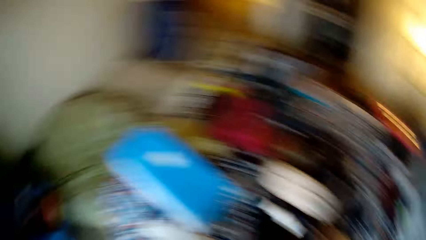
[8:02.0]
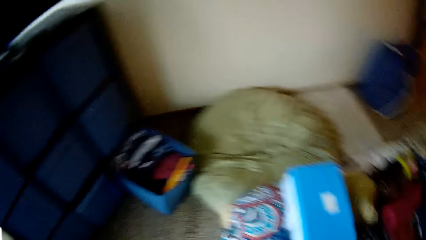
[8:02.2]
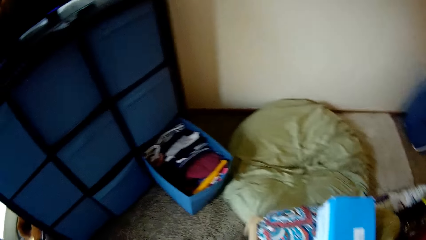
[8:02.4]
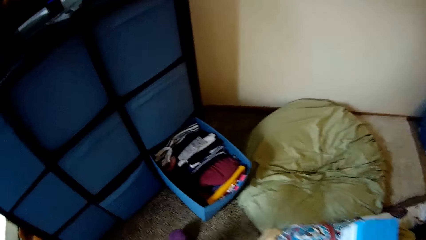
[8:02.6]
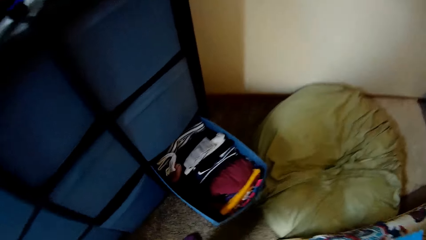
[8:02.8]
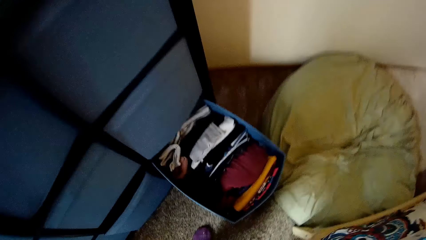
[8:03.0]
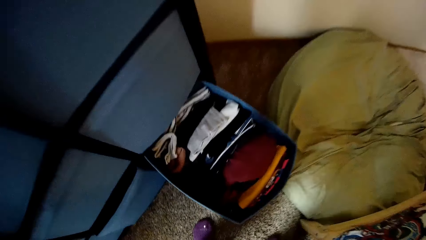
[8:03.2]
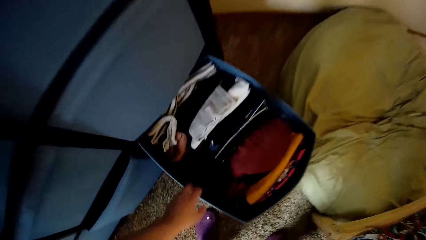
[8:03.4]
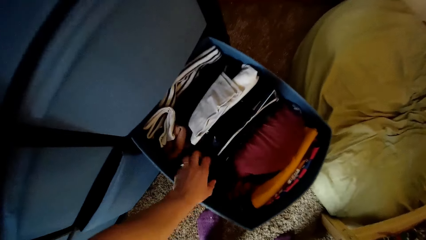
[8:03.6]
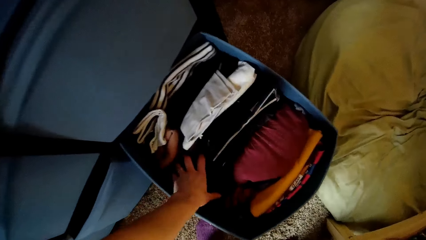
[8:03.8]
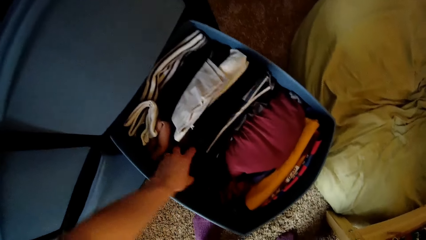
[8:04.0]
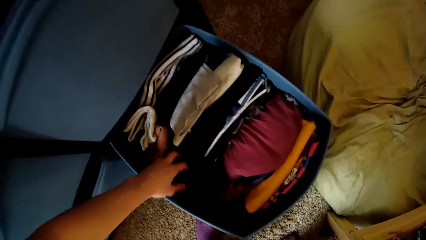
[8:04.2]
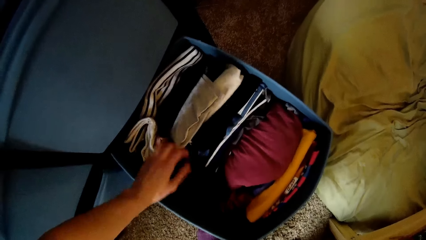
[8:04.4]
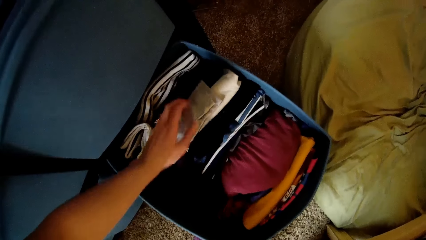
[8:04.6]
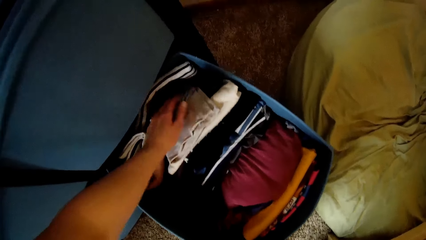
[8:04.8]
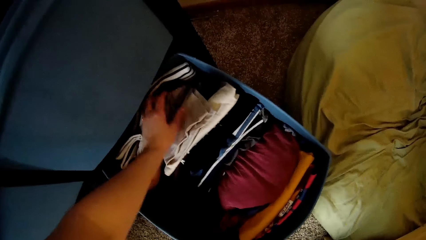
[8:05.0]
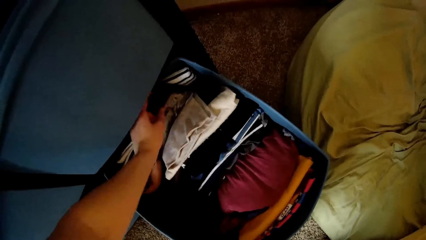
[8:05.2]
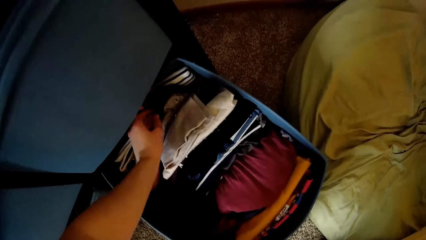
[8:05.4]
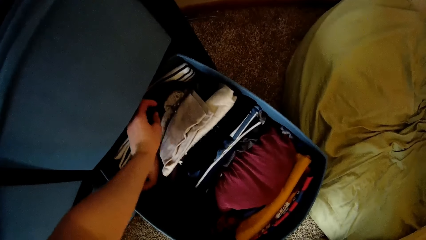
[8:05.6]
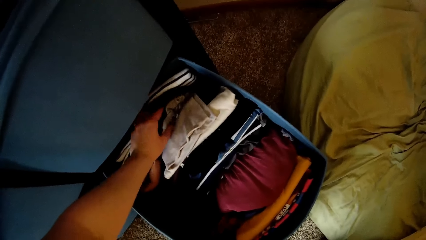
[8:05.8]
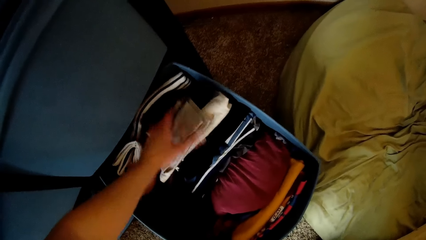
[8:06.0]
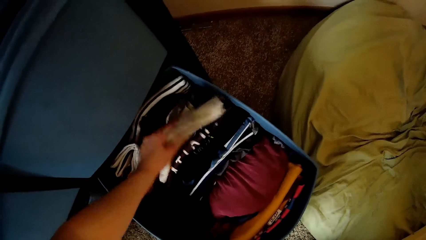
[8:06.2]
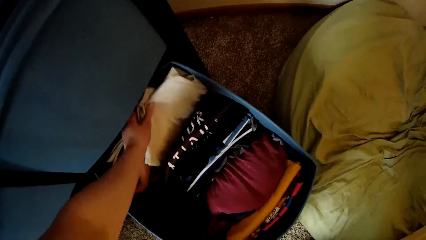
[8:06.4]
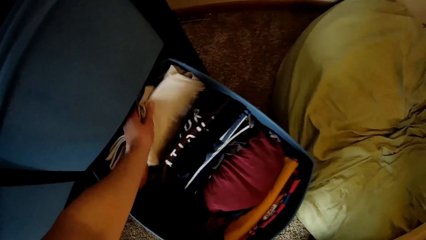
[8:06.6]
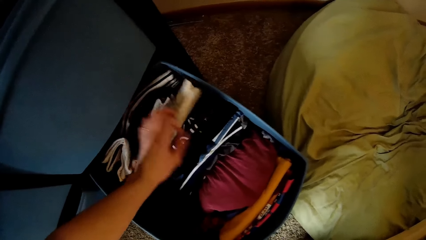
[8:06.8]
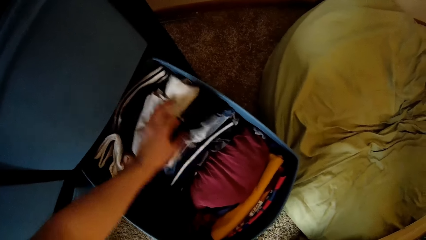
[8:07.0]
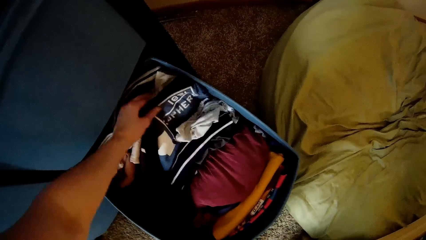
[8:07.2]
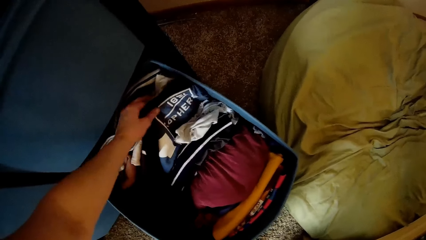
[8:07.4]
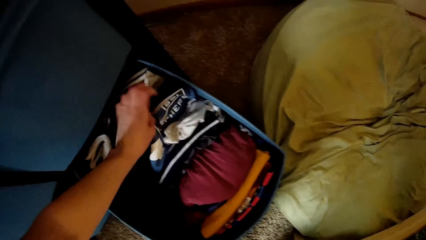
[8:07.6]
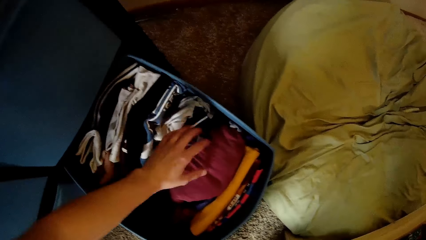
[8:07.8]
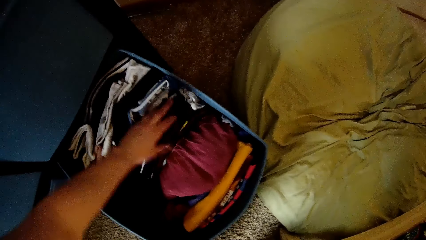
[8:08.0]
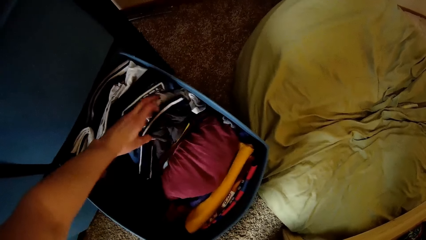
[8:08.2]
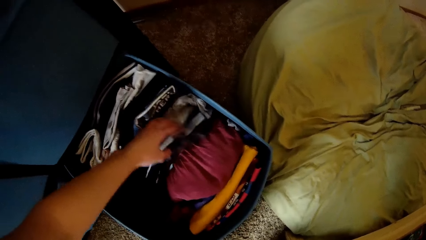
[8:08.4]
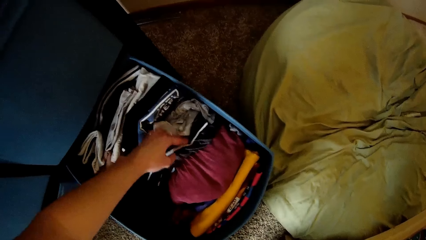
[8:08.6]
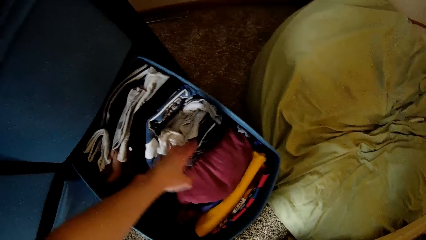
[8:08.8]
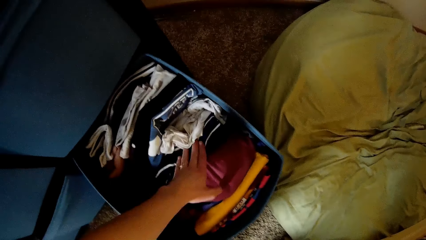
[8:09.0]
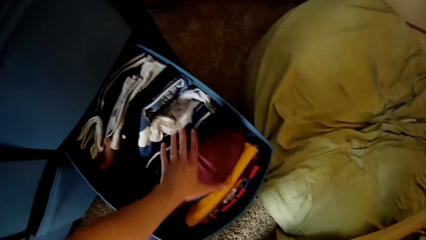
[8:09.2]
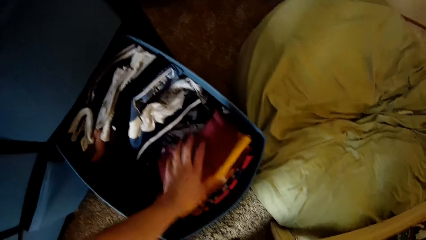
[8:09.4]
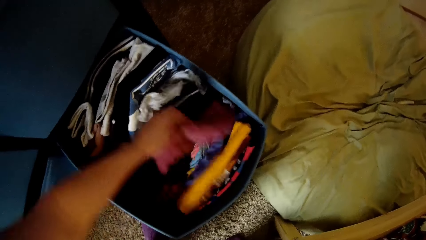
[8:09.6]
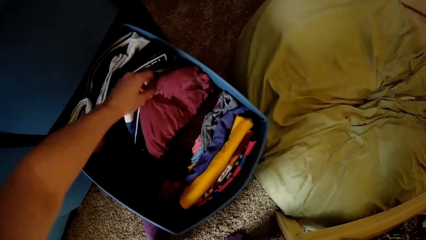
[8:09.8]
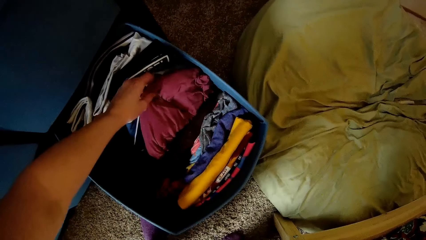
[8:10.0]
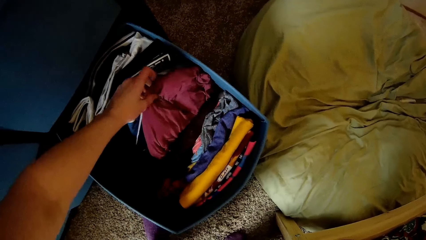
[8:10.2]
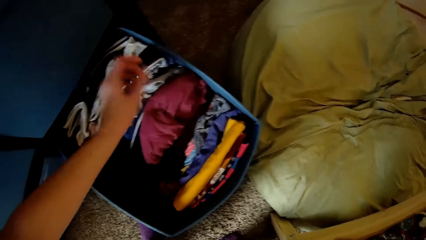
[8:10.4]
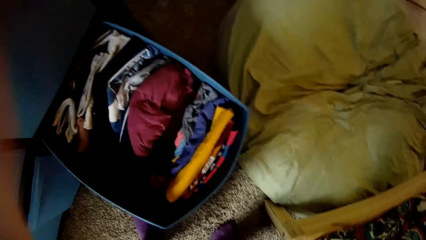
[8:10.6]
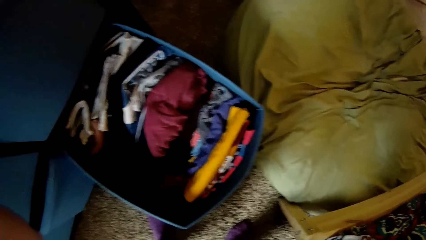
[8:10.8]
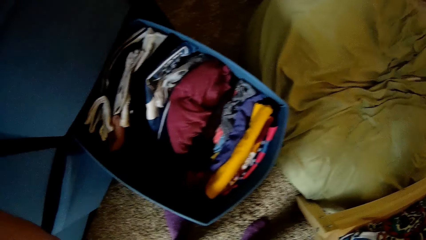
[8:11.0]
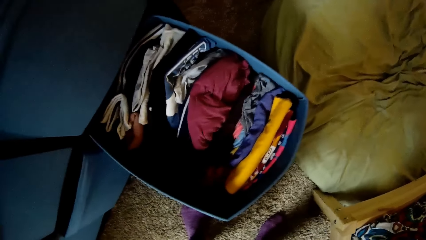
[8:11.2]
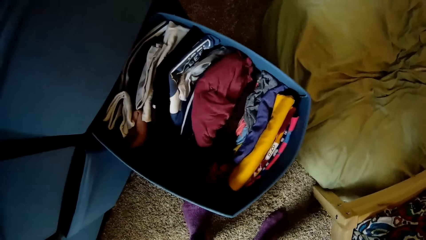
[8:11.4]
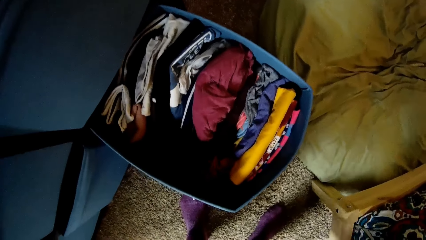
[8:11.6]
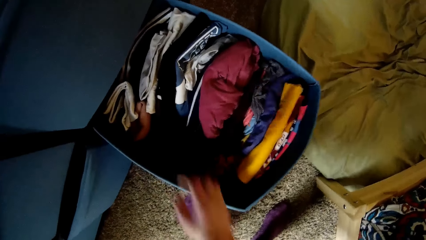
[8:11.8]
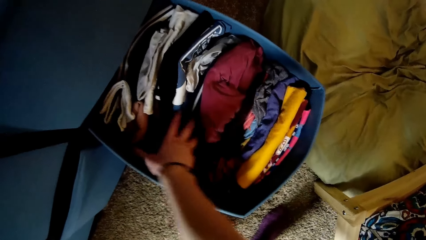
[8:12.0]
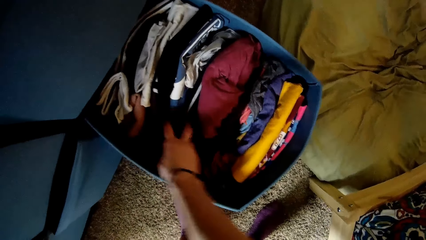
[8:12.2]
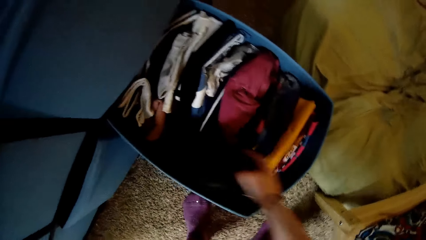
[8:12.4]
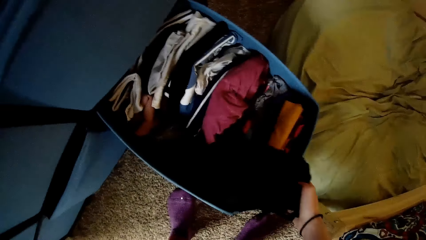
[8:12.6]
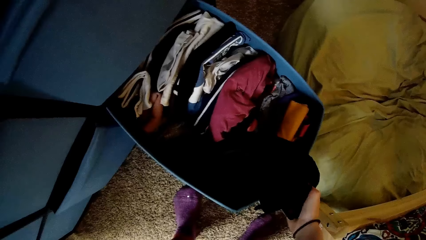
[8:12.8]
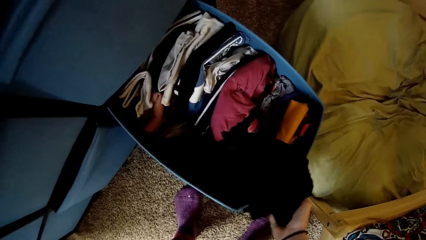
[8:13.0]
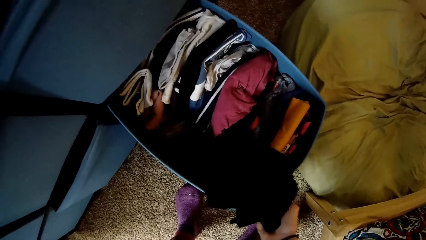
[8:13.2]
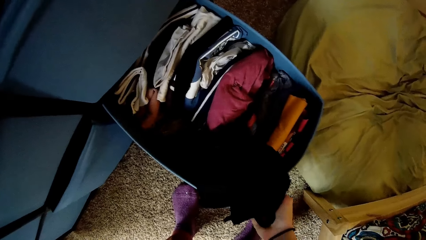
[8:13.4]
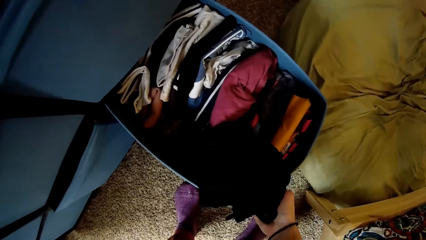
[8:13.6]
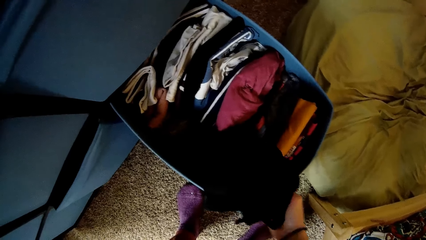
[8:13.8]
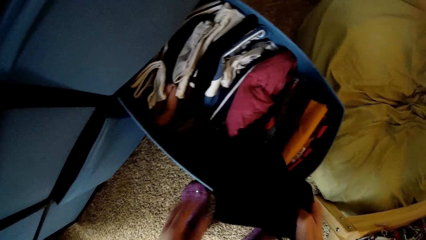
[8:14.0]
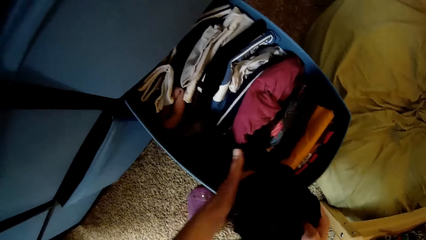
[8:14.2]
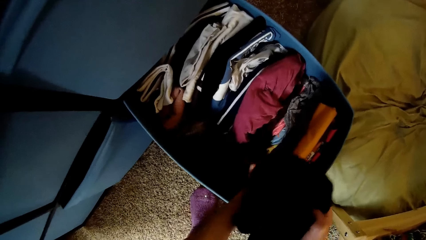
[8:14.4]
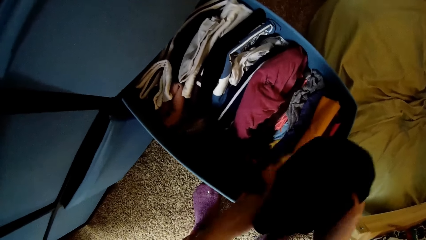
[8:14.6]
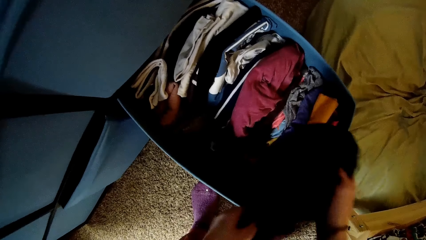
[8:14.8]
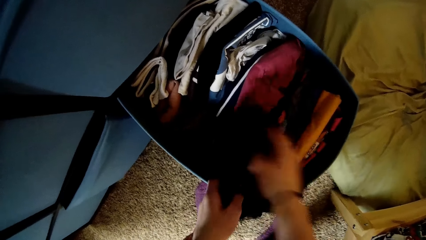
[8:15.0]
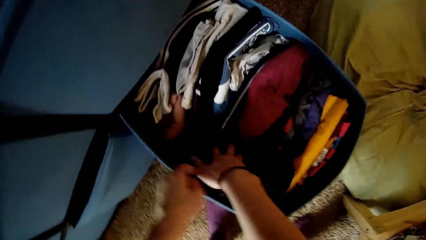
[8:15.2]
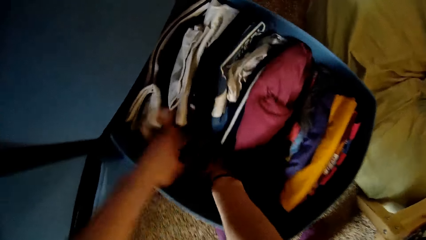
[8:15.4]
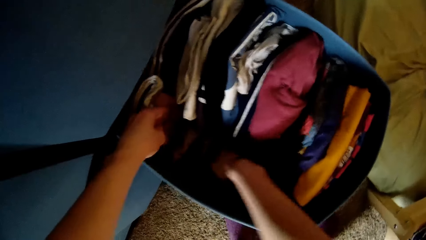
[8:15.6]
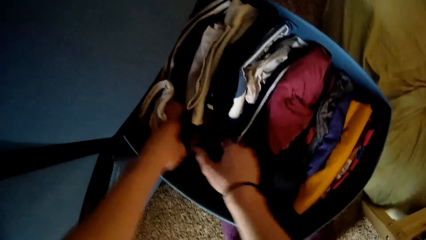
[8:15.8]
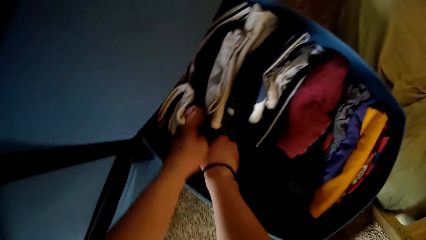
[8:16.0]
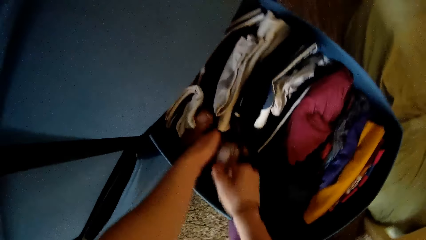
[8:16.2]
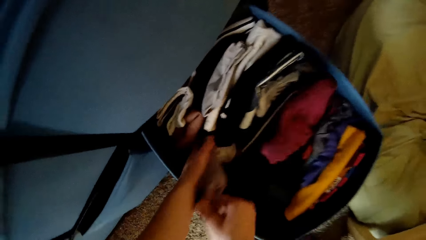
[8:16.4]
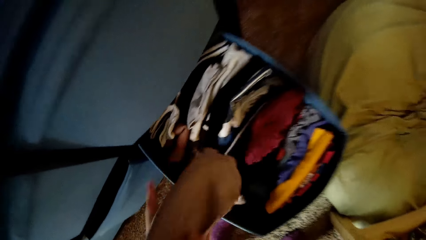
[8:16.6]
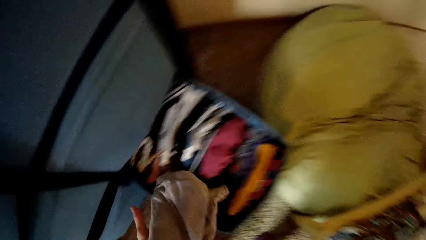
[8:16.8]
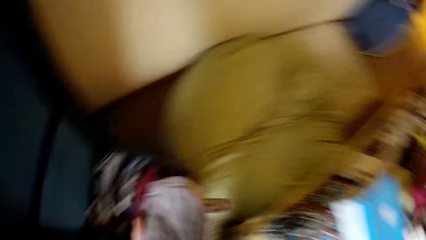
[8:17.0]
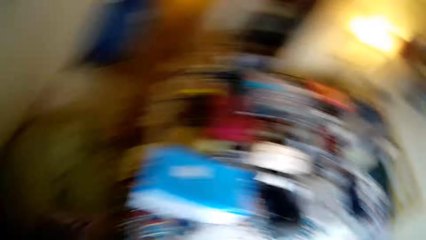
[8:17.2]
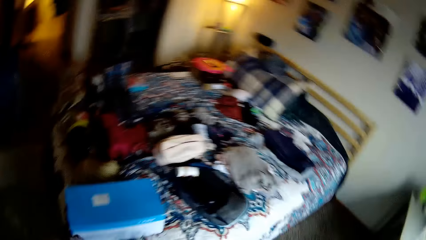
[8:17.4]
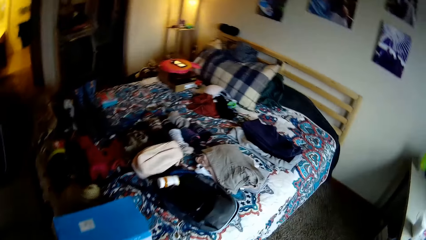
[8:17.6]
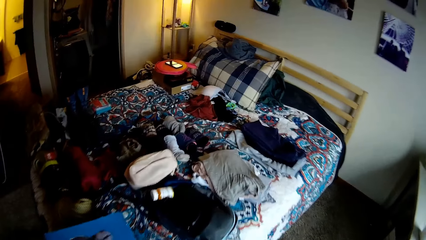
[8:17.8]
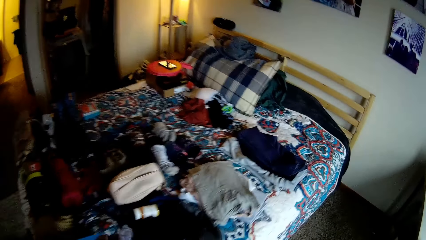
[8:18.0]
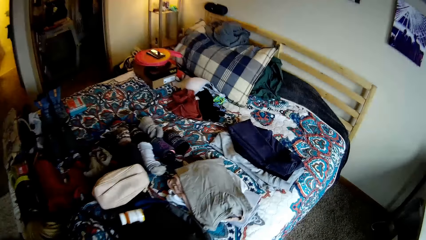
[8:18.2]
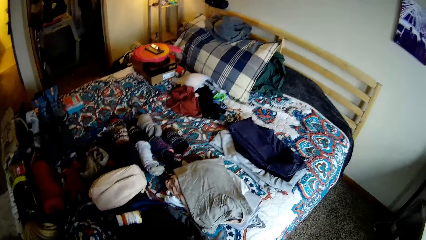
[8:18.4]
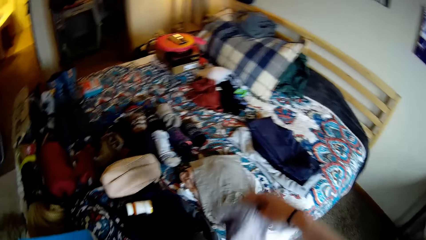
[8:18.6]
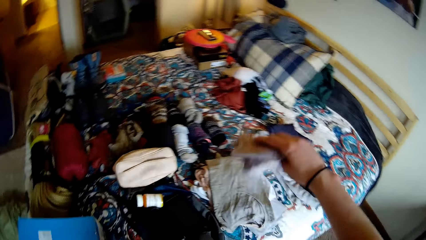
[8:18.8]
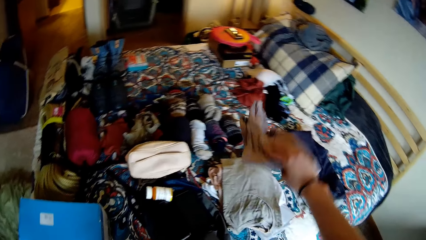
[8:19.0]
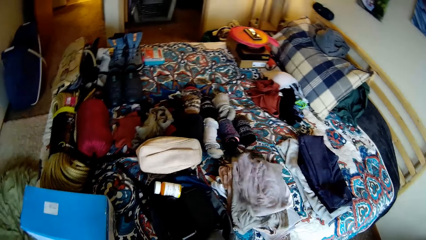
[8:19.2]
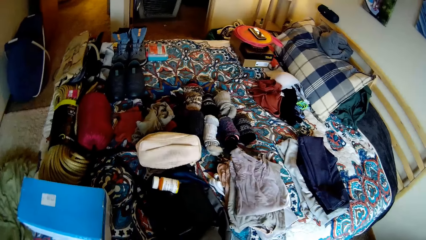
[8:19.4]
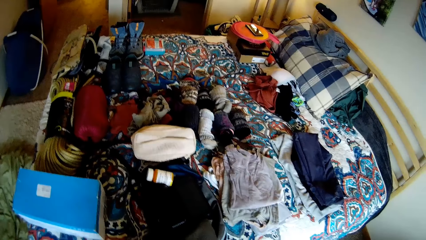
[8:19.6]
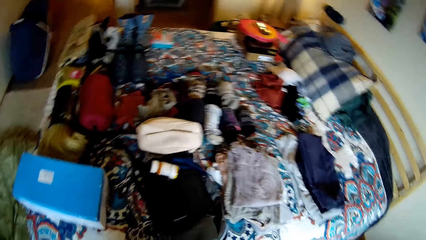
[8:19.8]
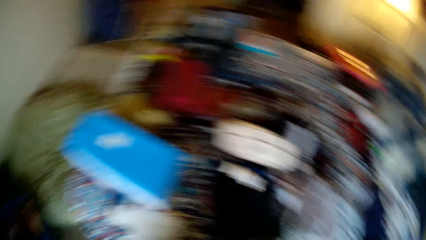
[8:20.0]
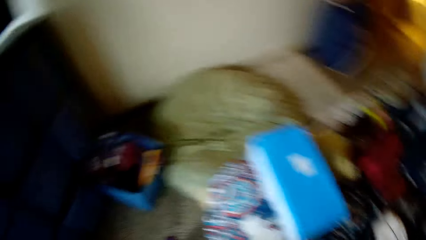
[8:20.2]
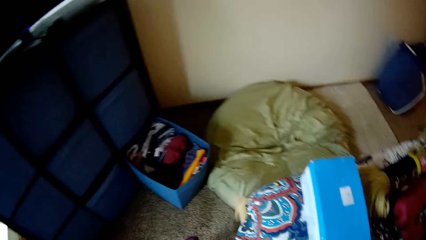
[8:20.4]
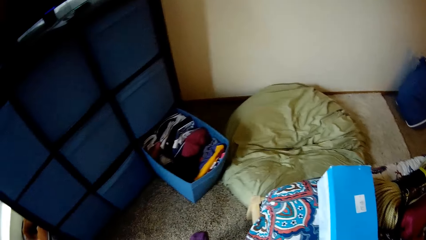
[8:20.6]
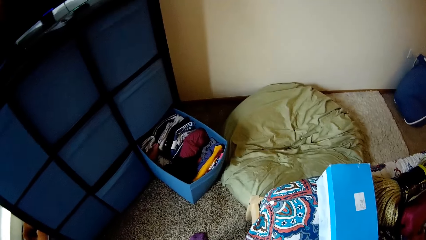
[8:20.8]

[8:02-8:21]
The camera wearer adjusts the cloth in the drawer. They touch the cloths. They remove another cloth from the drawer and hold the cloth. They drop the cloth in the drawer. They remove another cloth from the drawer. They drop the cloth on the bed.
